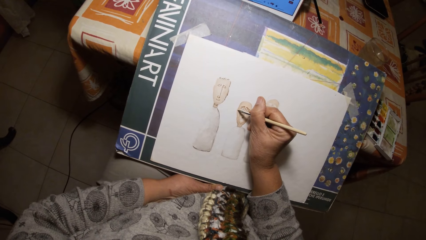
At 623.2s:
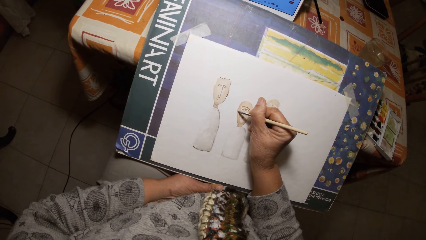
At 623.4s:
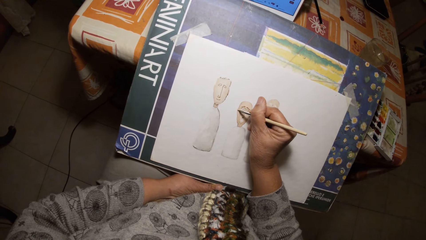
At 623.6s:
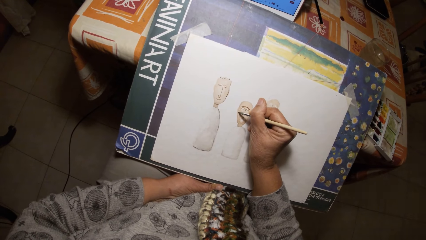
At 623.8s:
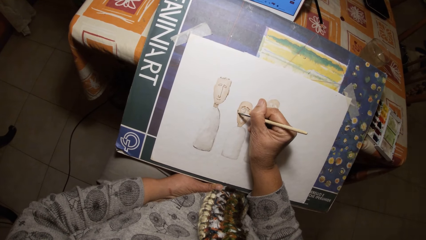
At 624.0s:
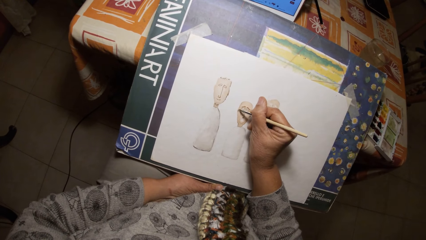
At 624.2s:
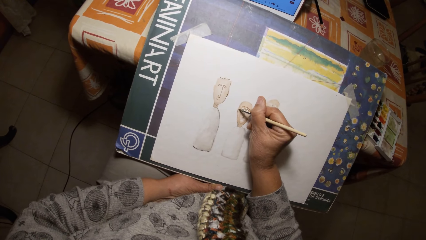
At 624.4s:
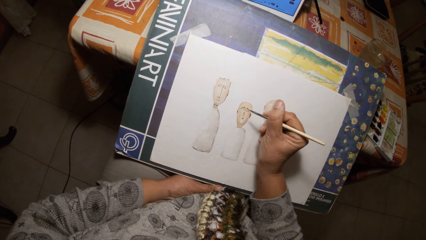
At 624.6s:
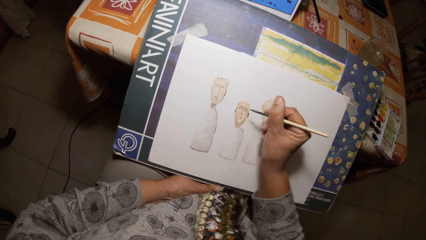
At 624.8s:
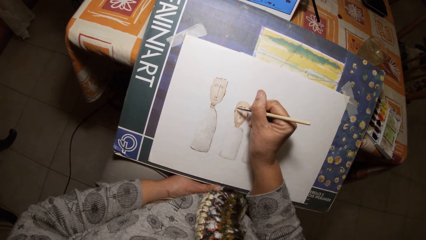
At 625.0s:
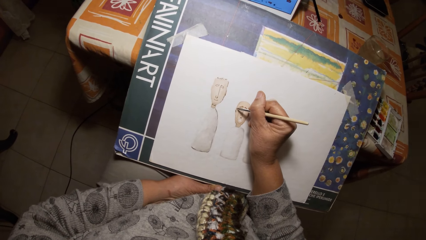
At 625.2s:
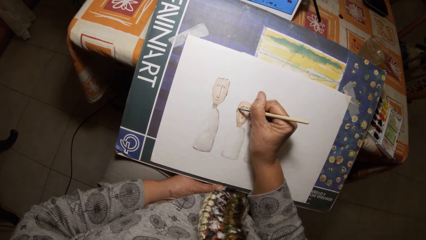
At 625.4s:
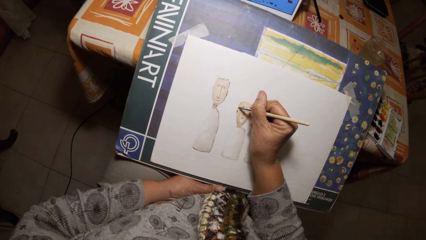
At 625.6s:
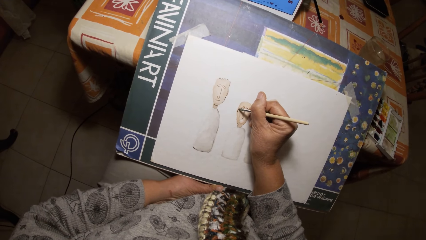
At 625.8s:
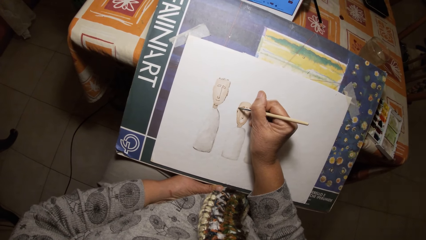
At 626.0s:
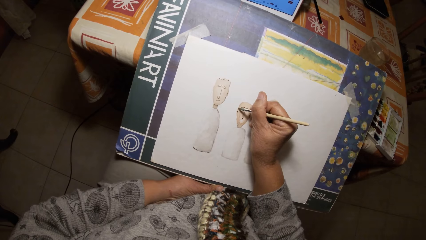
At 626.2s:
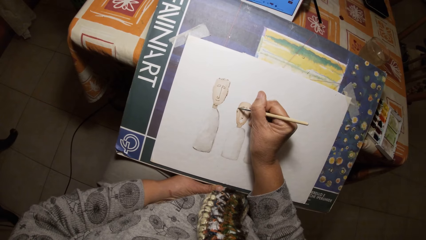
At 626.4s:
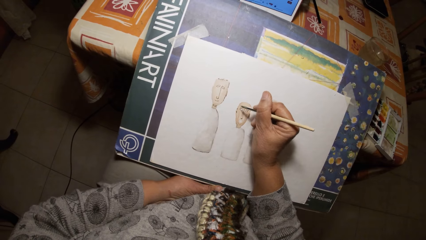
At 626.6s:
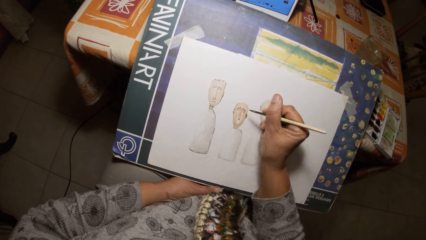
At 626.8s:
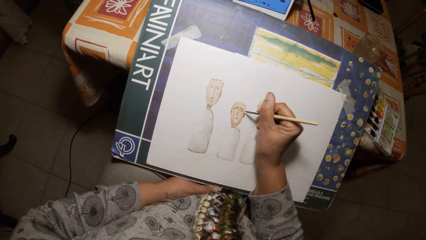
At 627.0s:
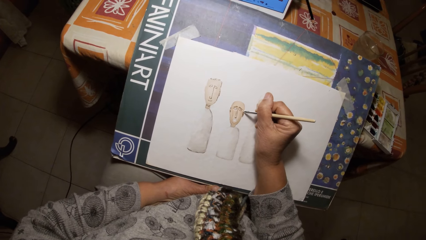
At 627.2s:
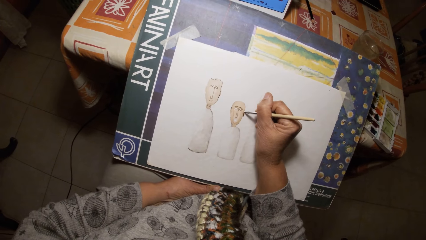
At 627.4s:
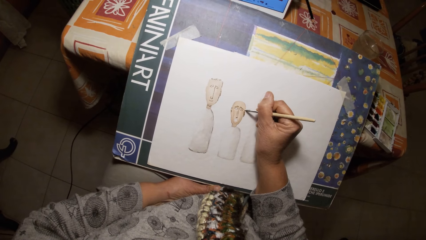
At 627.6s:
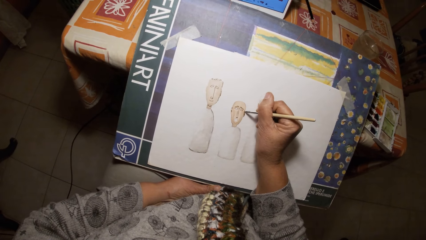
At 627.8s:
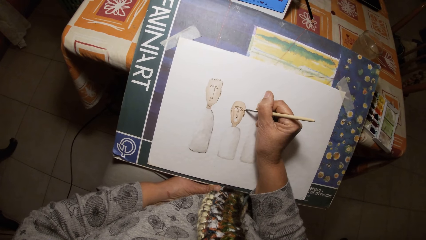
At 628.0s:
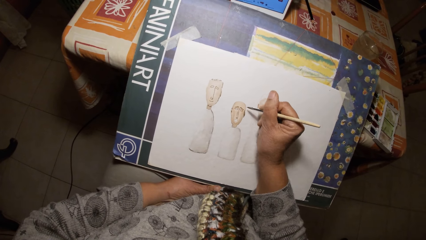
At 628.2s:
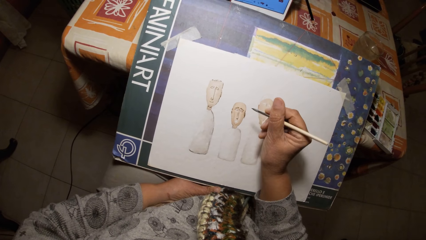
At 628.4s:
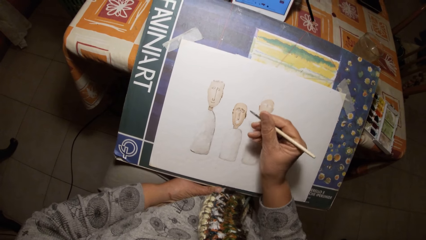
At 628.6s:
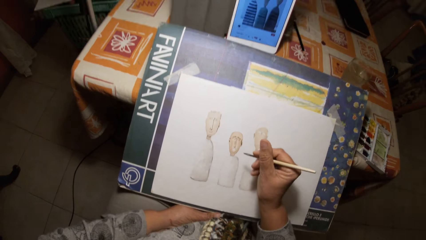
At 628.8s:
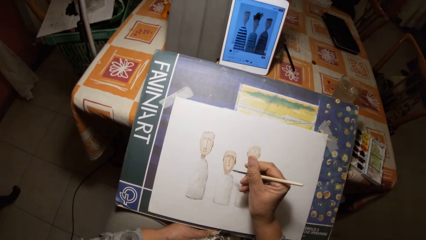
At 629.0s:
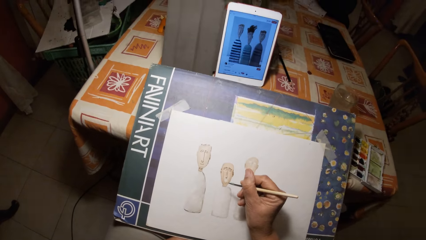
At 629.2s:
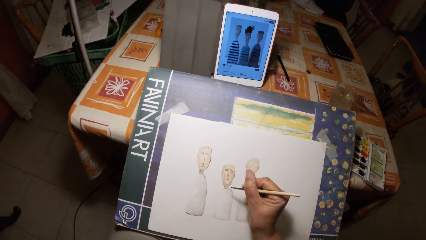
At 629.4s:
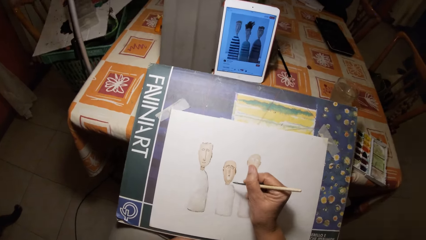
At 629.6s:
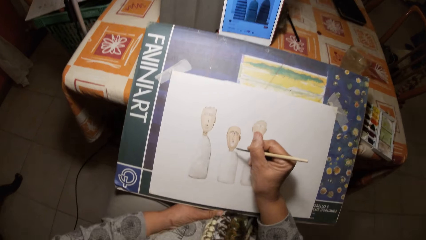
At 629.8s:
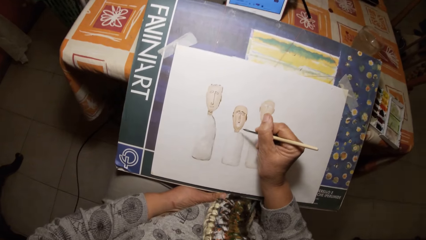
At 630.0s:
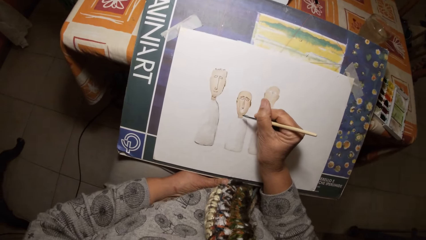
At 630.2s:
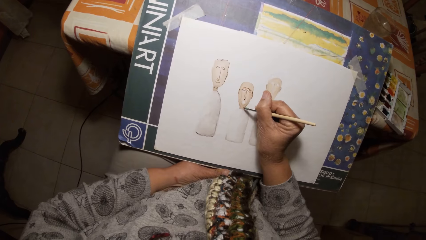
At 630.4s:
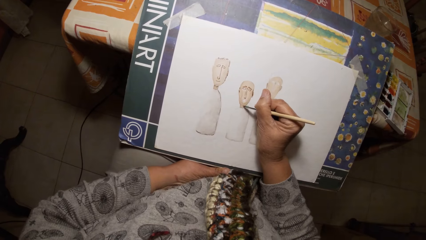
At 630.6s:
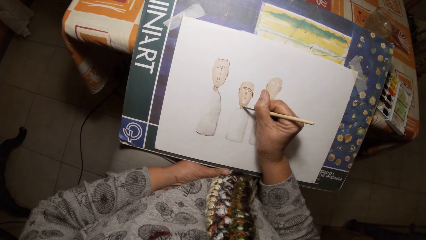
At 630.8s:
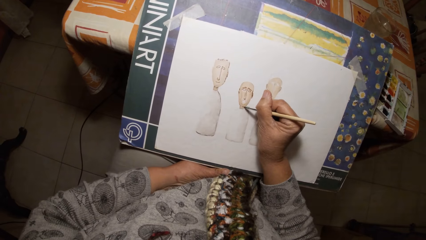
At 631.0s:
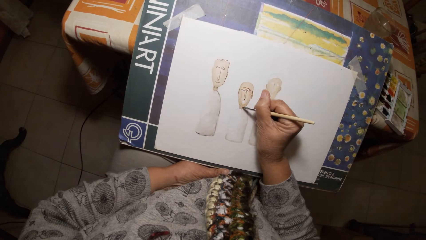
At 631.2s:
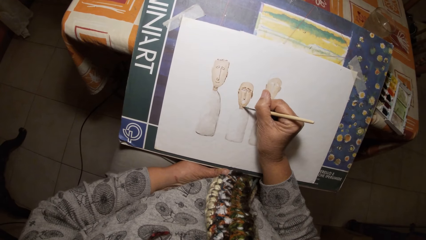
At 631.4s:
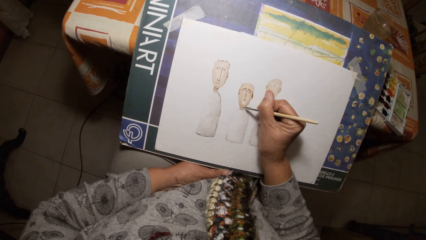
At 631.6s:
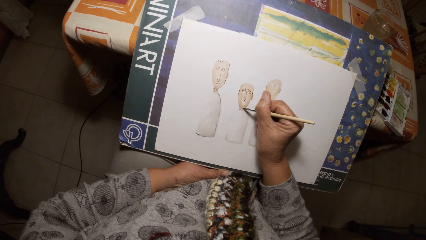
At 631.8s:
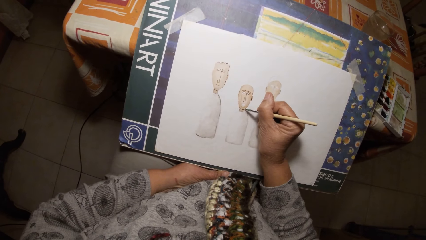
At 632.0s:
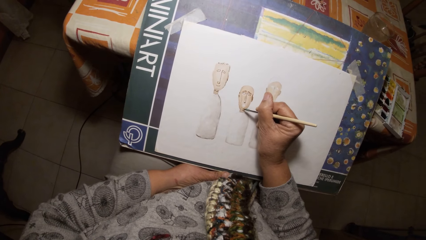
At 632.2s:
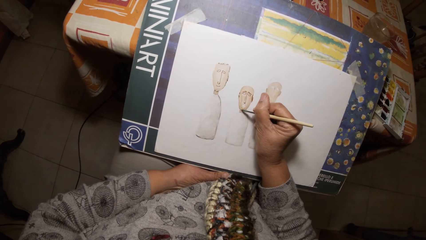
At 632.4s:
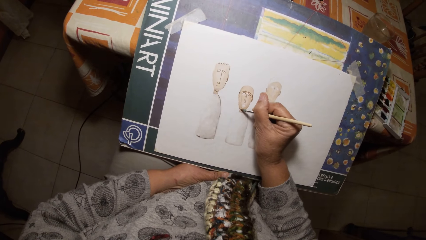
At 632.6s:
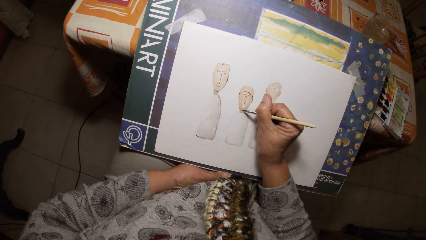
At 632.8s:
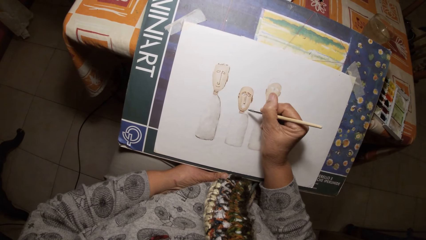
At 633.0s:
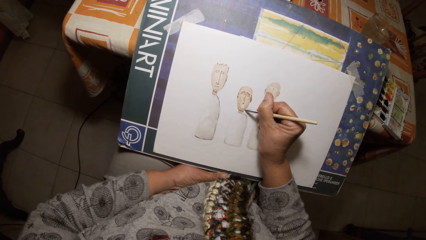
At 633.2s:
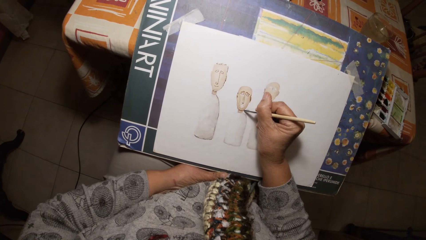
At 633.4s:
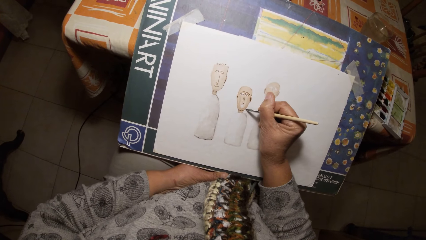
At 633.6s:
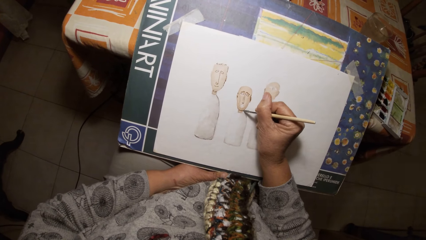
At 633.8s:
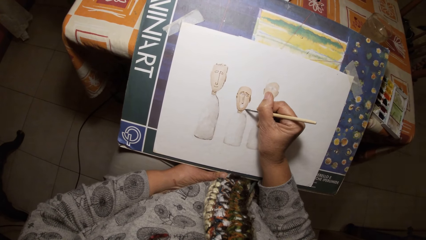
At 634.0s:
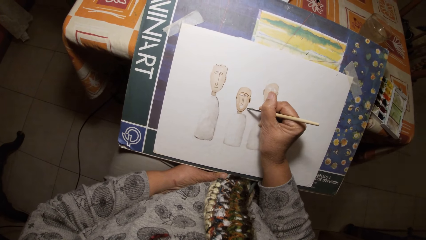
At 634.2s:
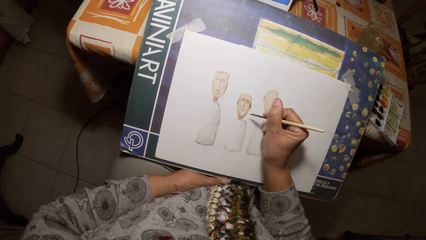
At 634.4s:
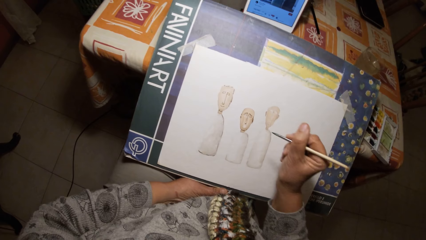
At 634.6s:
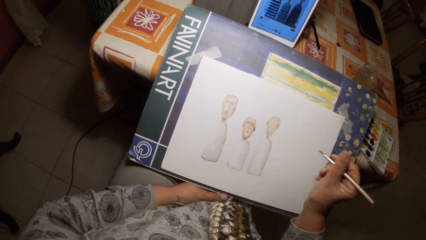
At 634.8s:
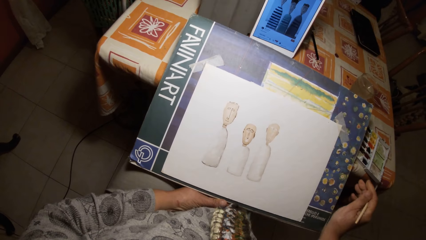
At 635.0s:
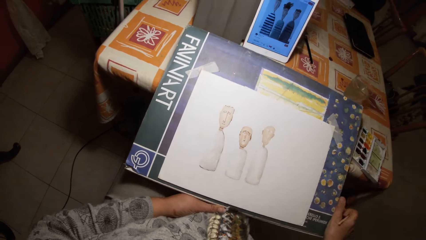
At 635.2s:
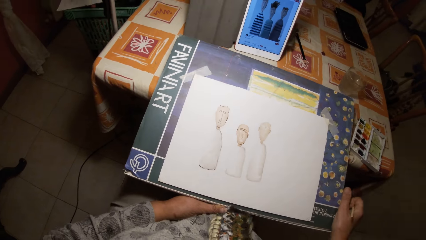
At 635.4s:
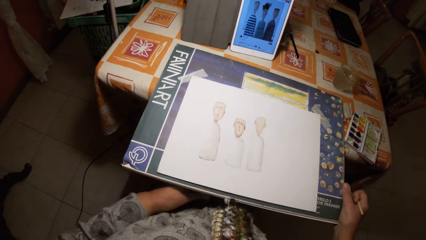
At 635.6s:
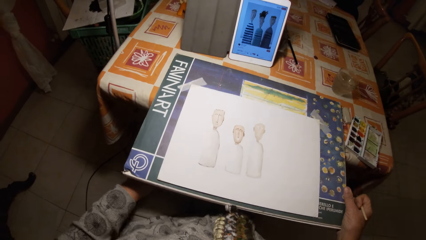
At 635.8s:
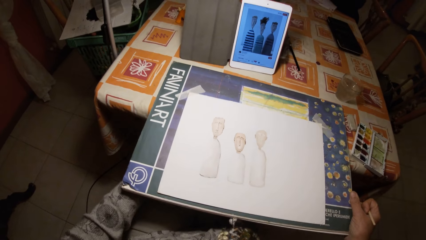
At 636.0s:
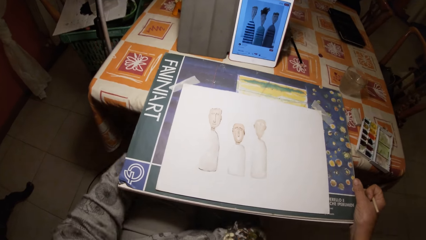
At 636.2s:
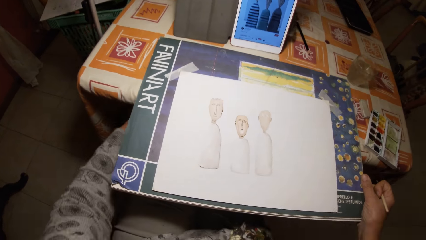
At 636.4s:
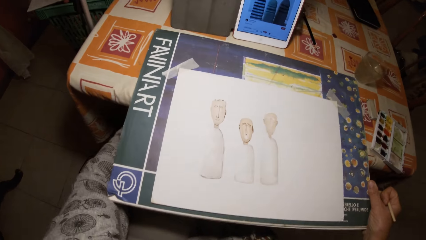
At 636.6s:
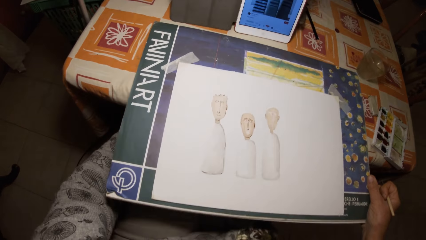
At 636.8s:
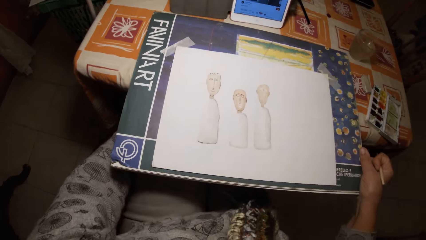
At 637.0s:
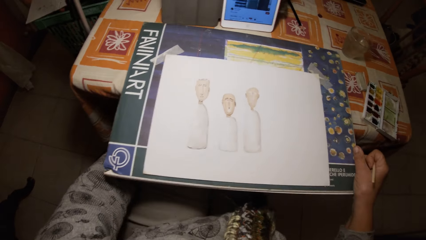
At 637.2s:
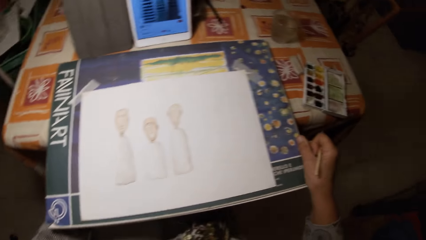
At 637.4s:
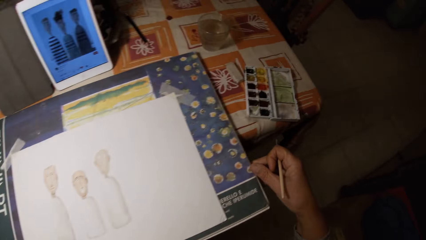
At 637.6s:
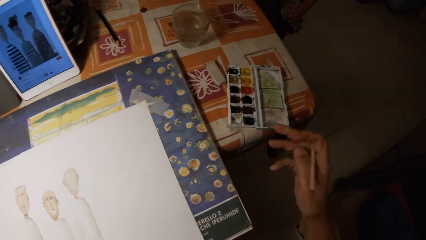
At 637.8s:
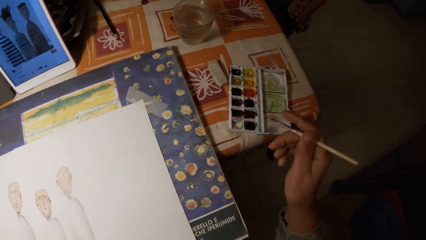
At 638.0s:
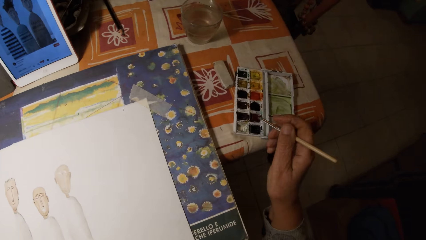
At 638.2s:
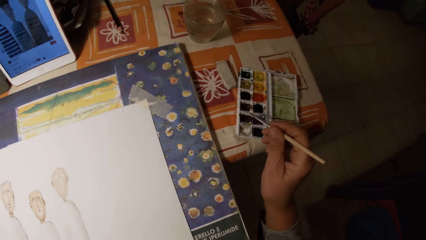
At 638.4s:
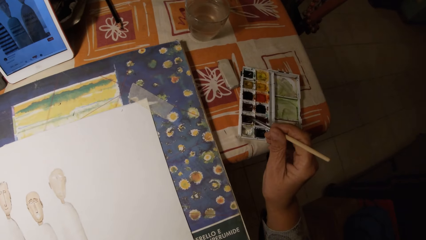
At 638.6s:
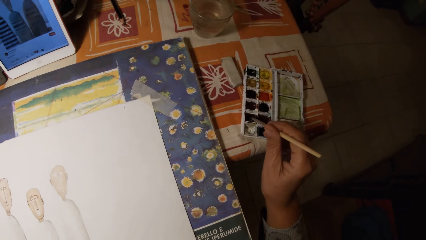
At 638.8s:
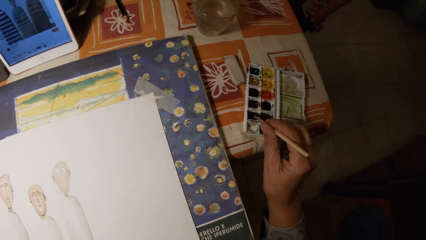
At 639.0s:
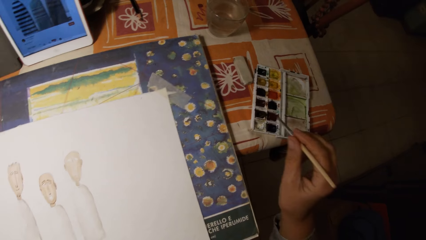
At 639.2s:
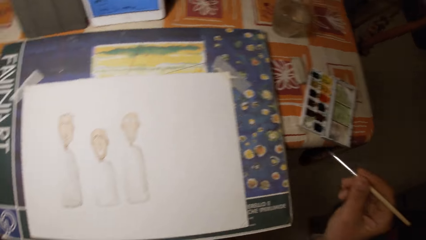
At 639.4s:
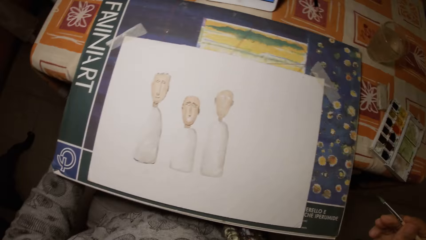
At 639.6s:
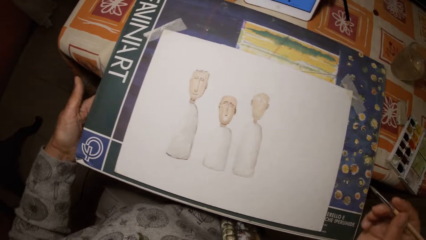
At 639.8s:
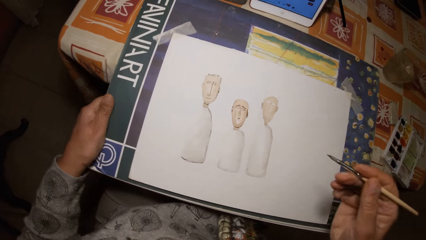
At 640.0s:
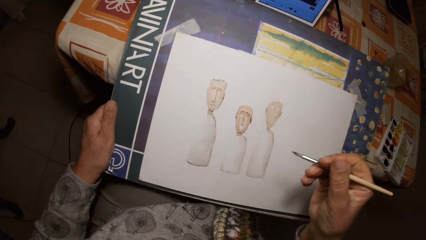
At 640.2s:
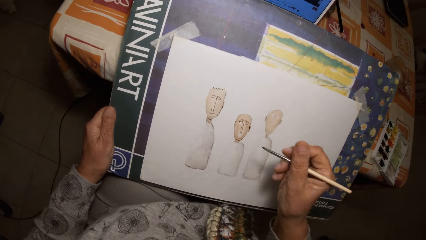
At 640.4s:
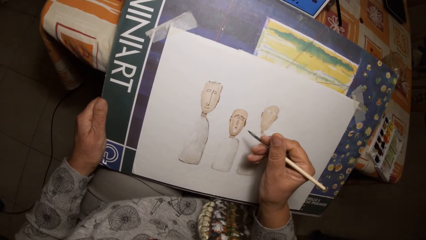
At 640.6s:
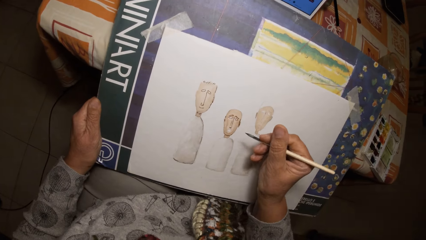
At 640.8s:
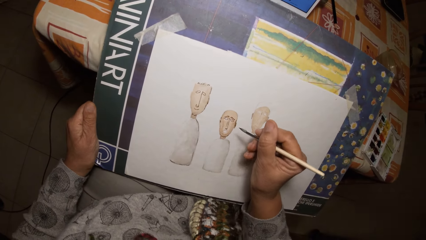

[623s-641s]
The camera wearer adjusts a drawing board with his hands. He holds the book. He dips the paint brush in his right hand in the paint palette on the table. He adjusts the drawing board with his left hand.
